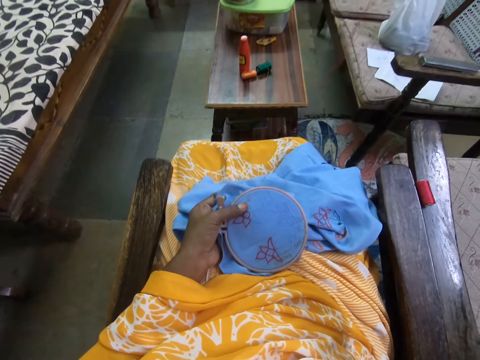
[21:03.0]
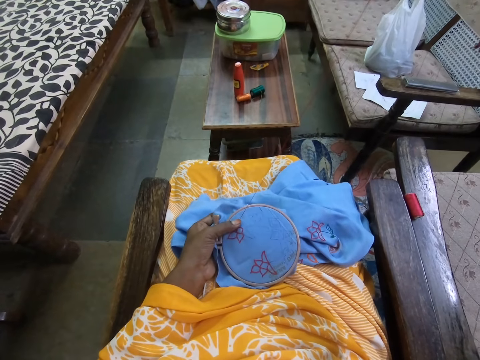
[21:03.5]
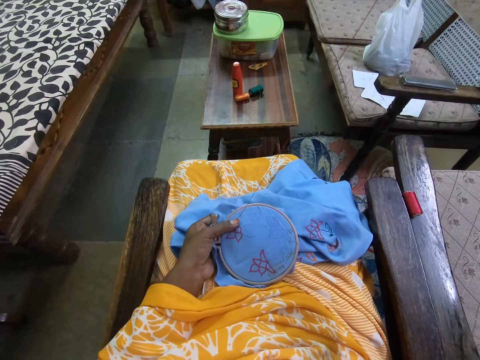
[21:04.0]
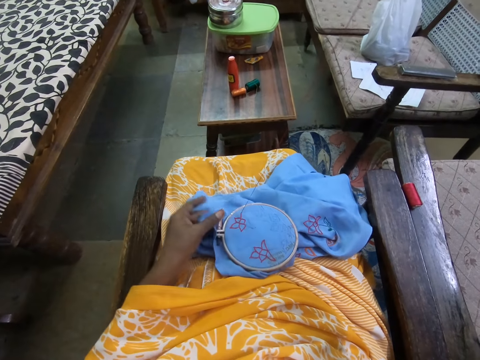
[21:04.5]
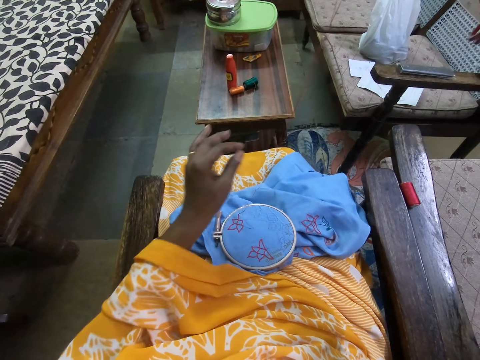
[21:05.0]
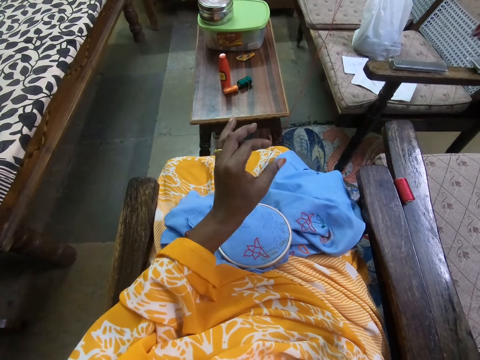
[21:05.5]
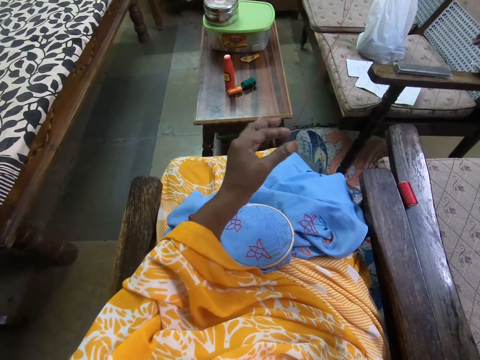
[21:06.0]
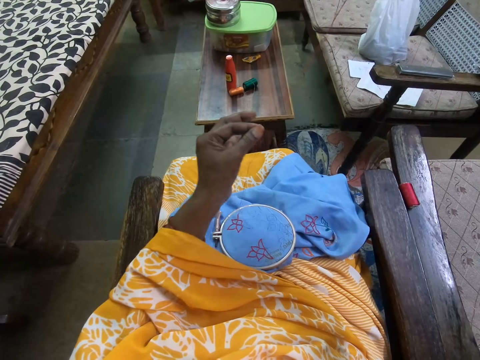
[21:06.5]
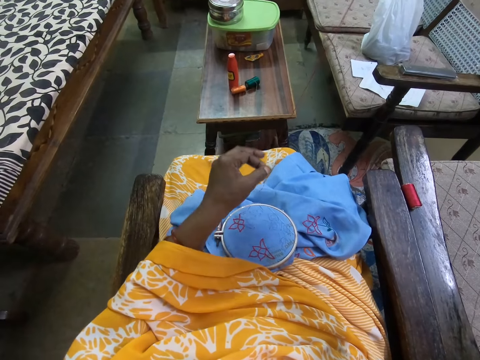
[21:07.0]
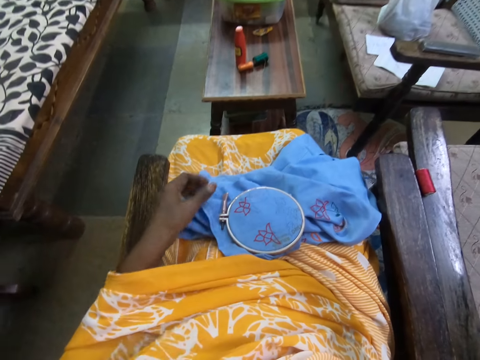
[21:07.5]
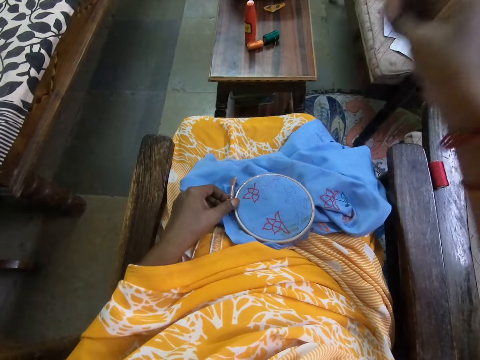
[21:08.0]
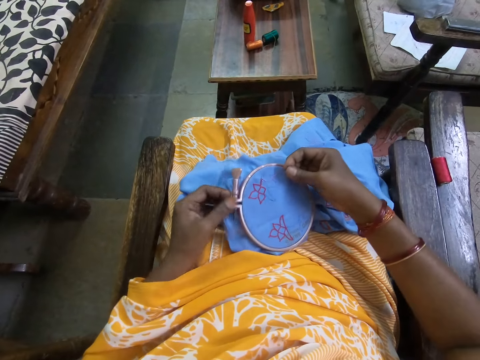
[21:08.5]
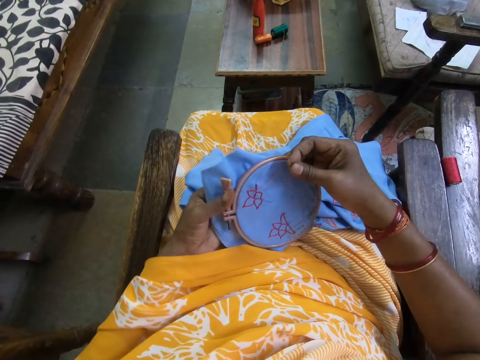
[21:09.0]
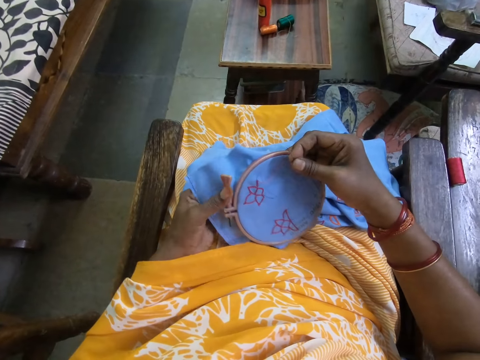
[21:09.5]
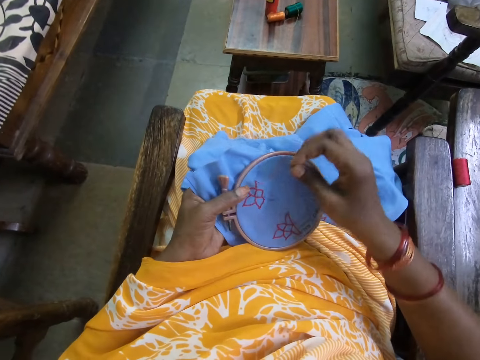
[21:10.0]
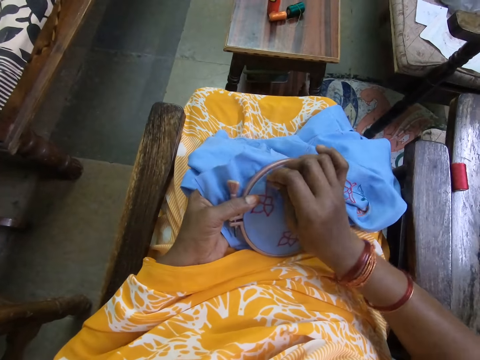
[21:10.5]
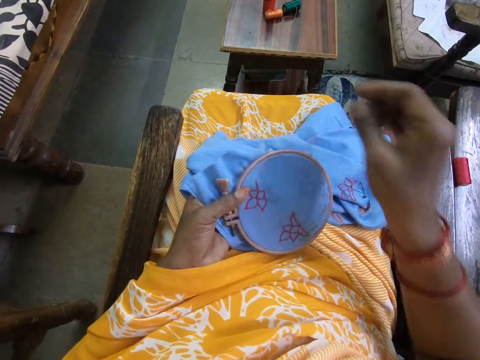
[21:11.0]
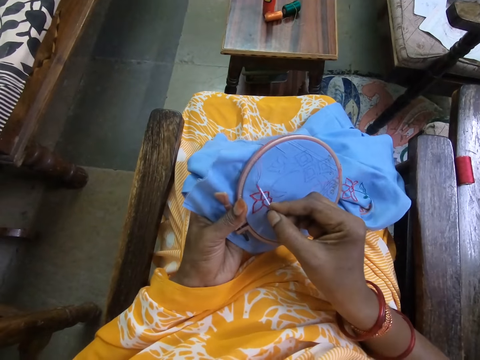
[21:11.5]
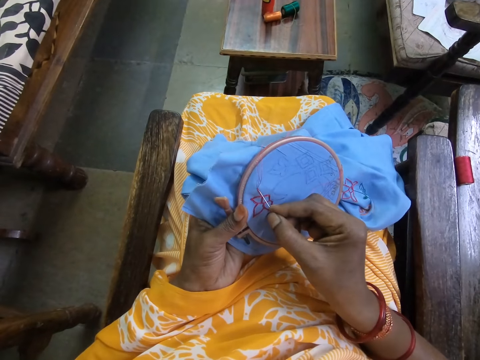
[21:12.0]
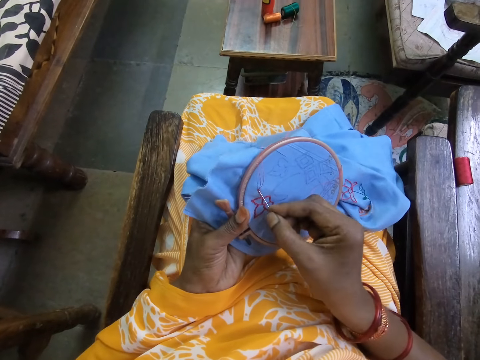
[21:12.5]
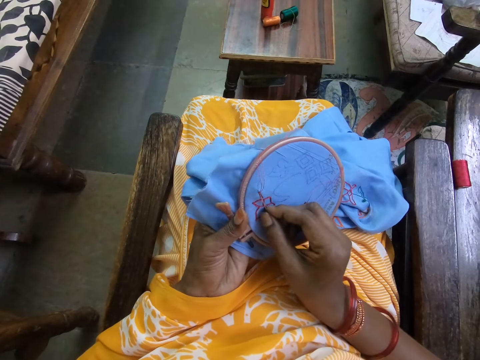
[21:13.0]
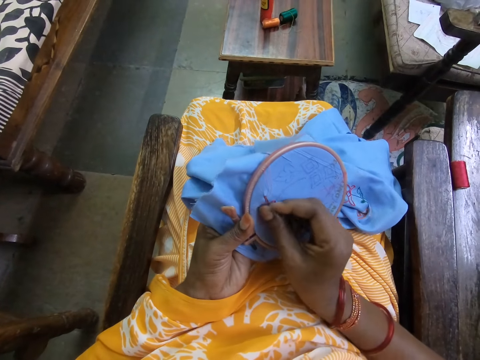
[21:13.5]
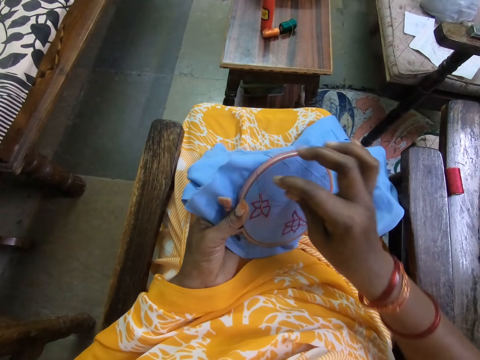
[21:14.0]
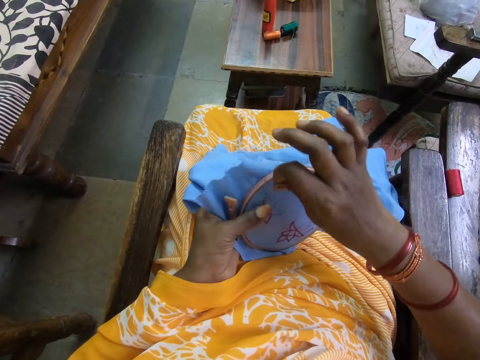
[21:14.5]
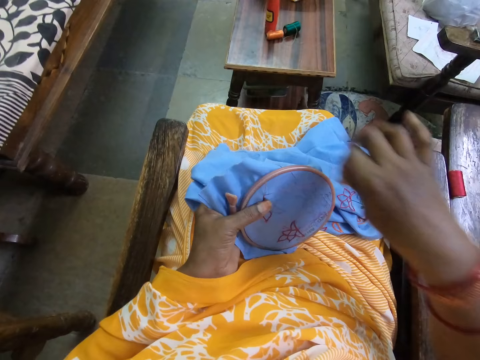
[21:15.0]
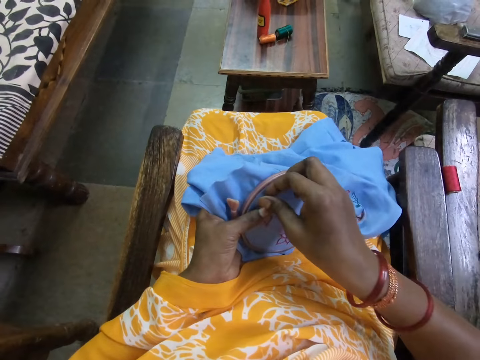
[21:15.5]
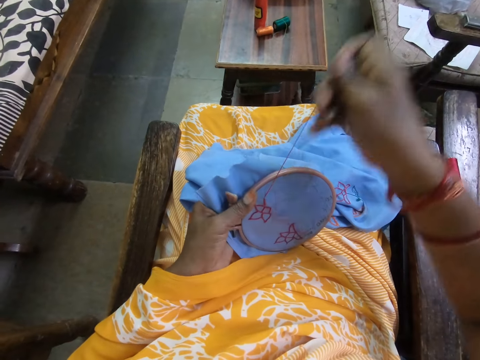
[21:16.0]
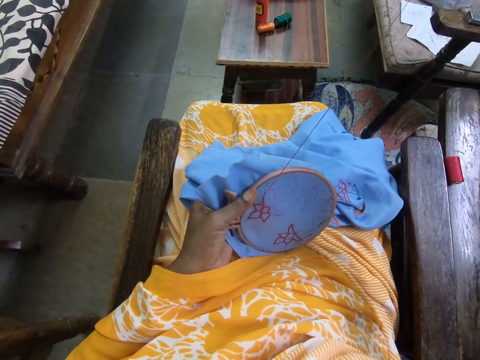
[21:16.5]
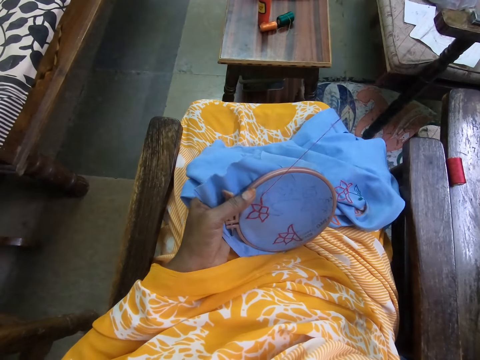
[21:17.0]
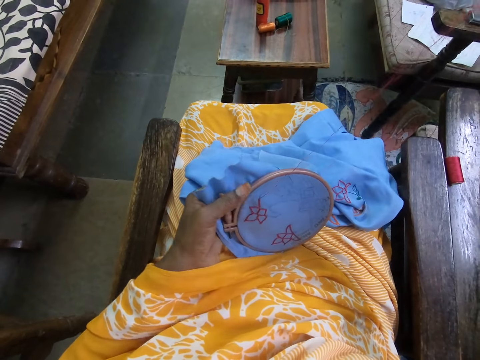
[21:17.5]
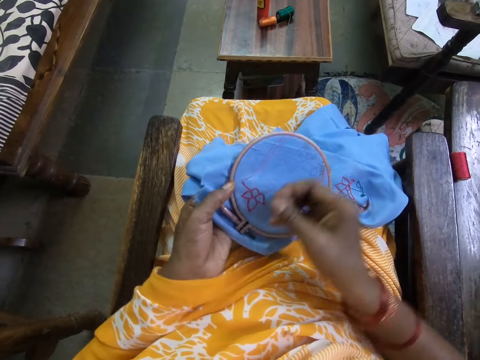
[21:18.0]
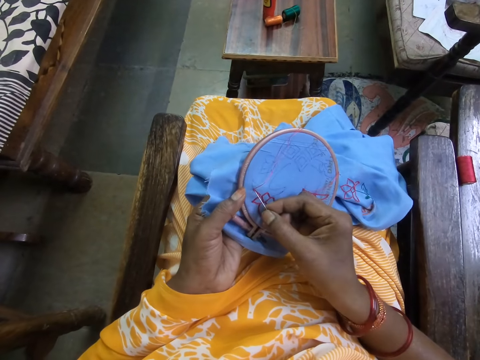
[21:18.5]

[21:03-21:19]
The camera wearer drops the fabric in the embroidery hoop on her thigh with her left hand. She smoothens the thread with her left hand. She holds the thread. She picks the fabric in the embroidery hoop from her thigh with her left hand. She passes the fabric in the embroidery hoop from her left hand to her right hand. She passes the fabric in the embroidery hoop from her right hand to her left hand. She pulls the thread on the fabric in the embroidery hoop with her right hand. She embroiders the fabric in the embroidery hoop with the needle and thread in her right hand. She inserts the needle on the piece of fabric. She rounds the thread on the needle. She embroiders a flower.

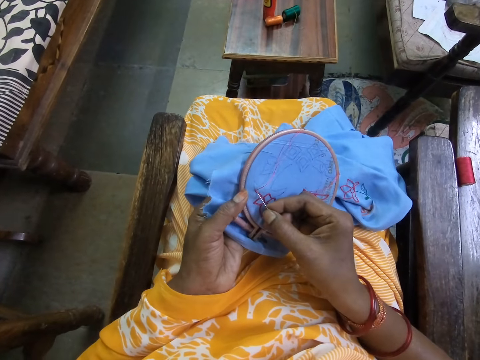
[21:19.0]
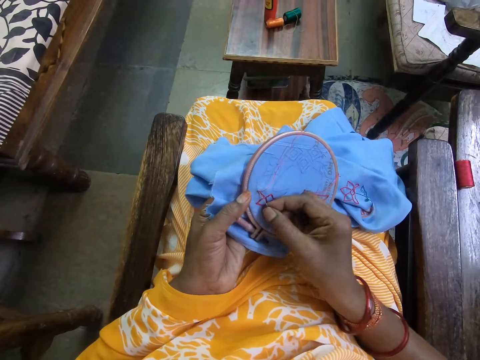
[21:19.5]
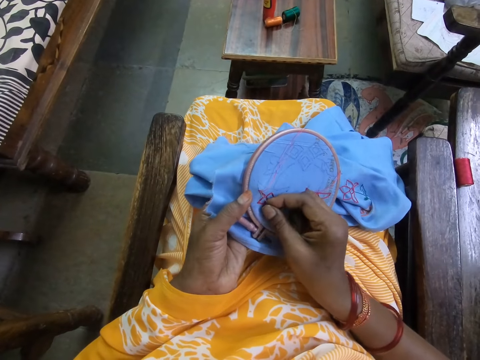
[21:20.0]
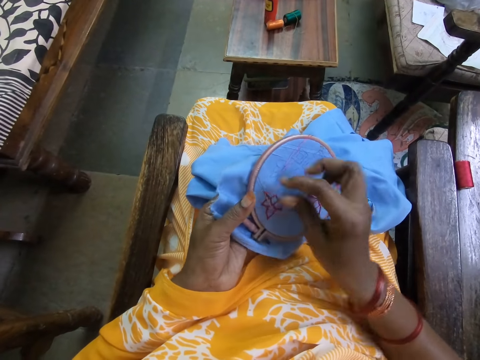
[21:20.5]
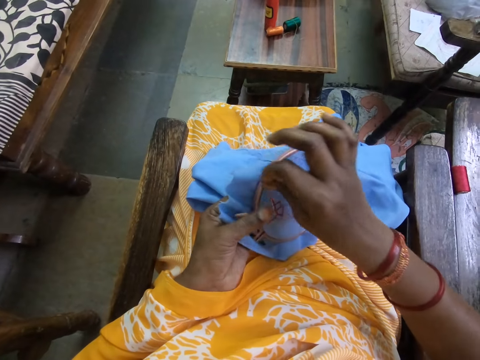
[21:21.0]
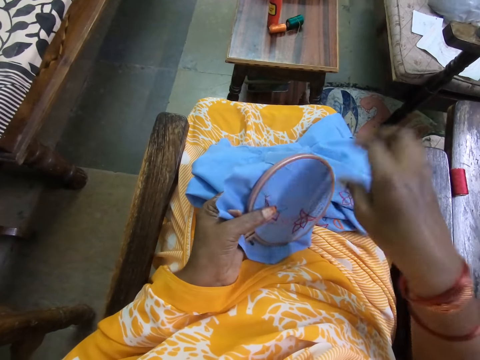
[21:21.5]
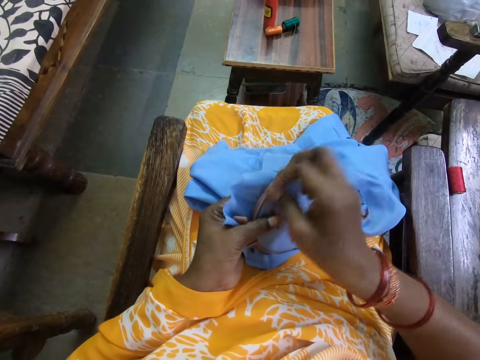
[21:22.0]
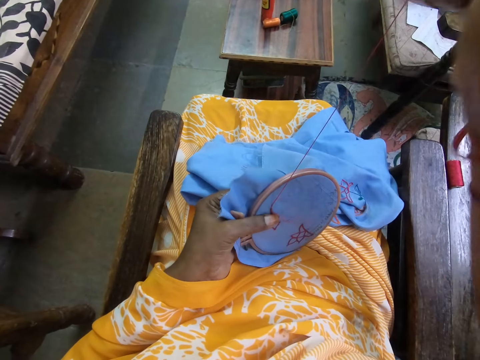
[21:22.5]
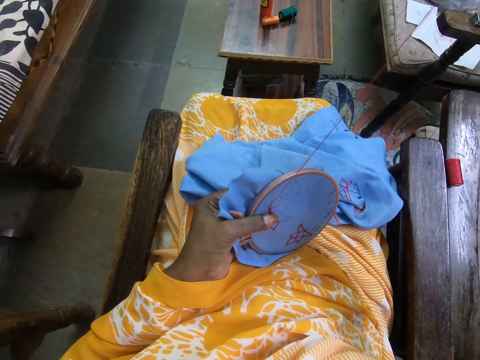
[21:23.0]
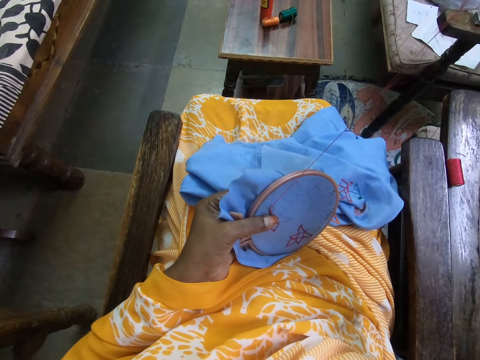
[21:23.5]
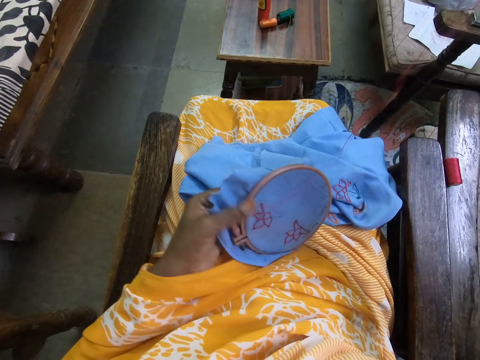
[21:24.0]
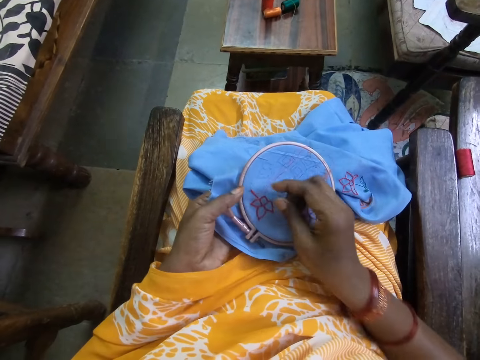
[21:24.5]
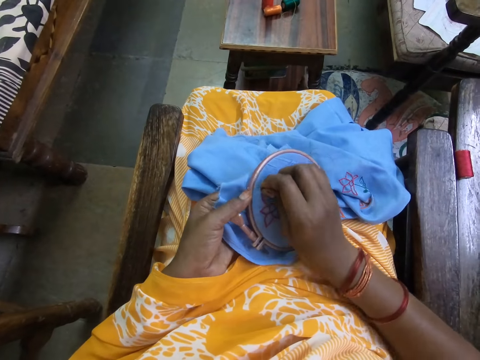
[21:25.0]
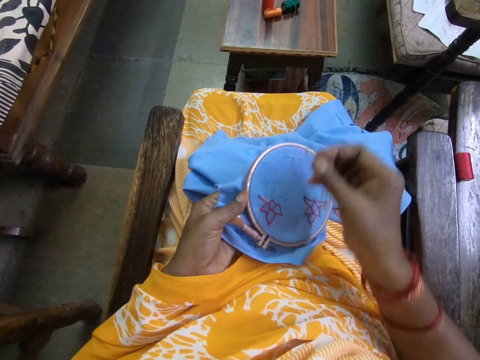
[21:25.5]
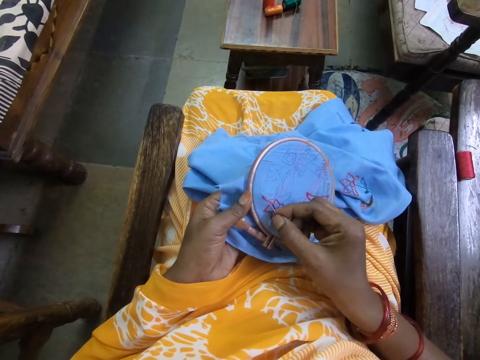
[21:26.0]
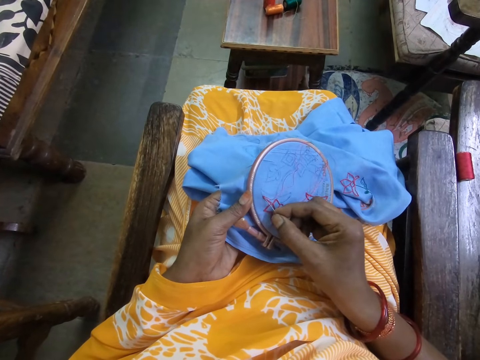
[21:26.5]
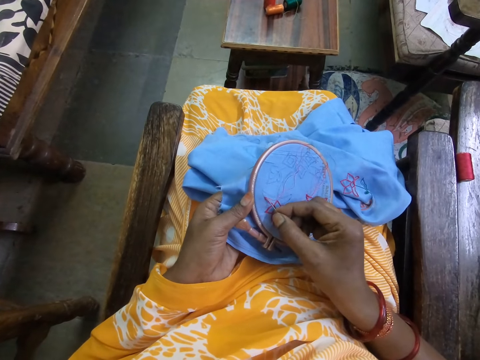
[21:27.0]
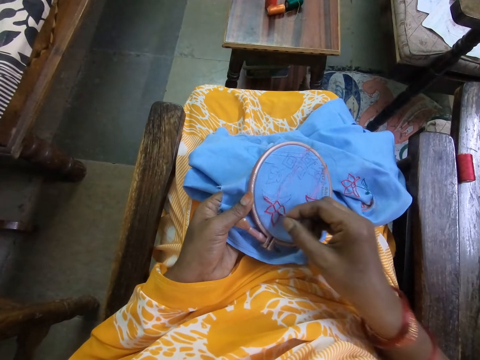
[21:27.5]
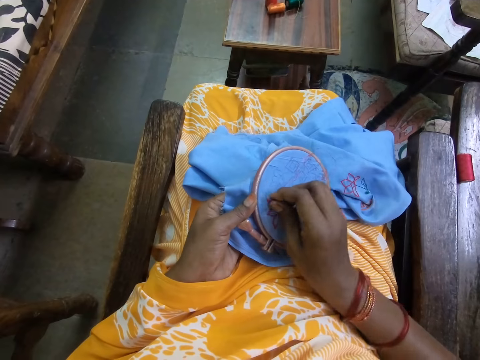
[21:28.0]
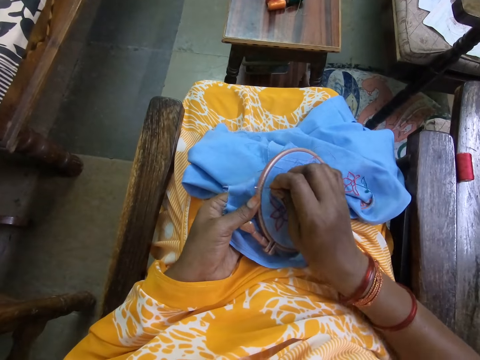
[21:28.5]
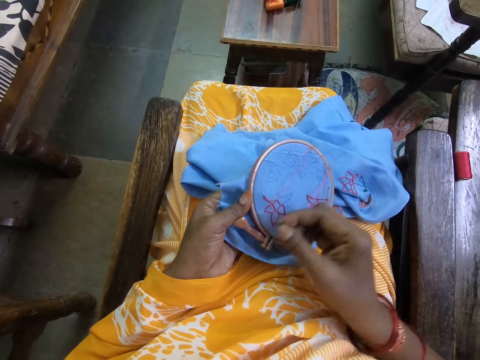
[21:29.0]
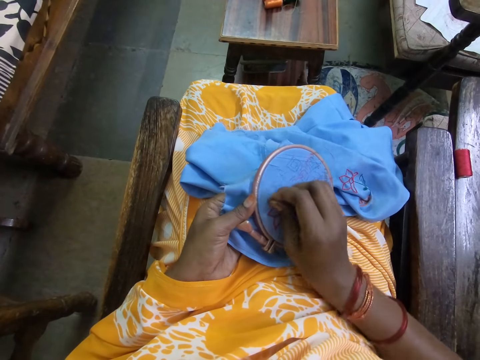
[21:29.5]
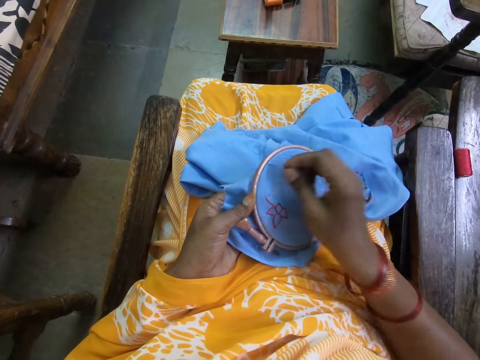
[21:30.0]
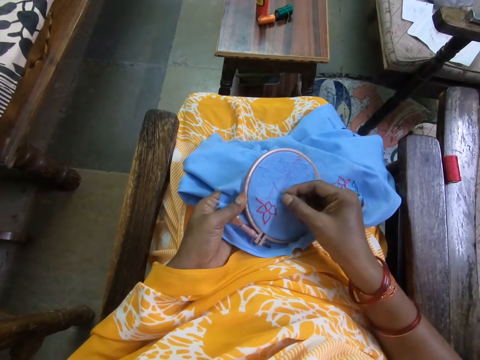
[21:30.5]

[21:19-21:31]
The camera wearer inserts a needle on a piece of fabric. She rounds thread on the needle. She pulls the needle. She pulls the thread on the fabric in the embroidery hoop with her right hand. She pierces the fabric in the embroidery hoop with the needle in her right hand. She pulls the thread on the fabric in the embroidery hoop with her right hand. She fixes the needle on the fabric in the embroidery hoop with her right hand.
